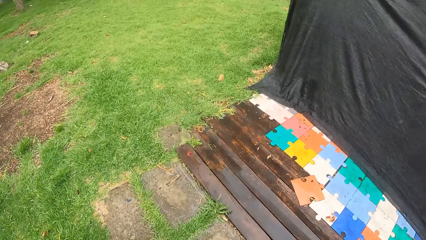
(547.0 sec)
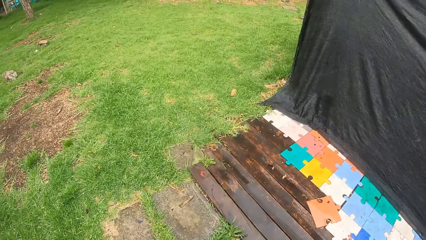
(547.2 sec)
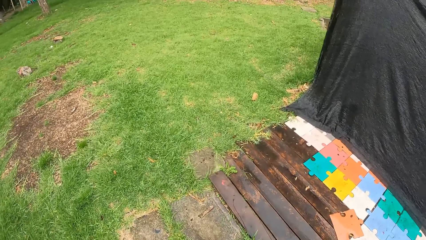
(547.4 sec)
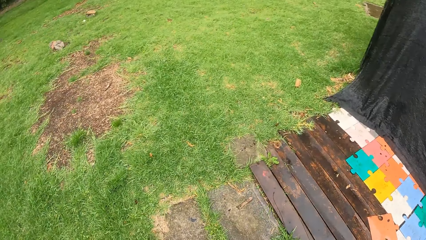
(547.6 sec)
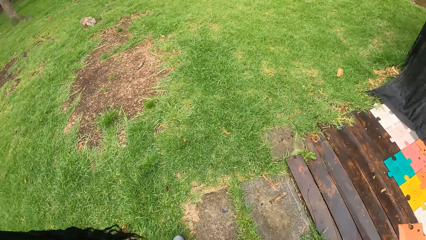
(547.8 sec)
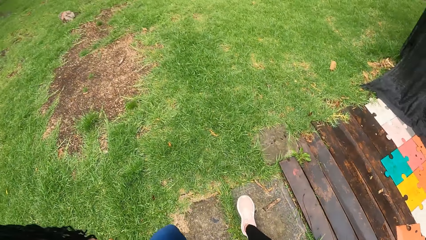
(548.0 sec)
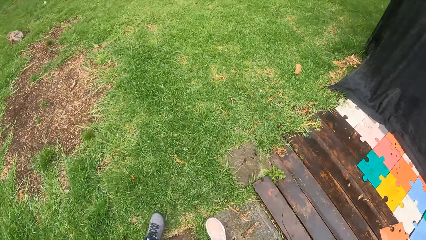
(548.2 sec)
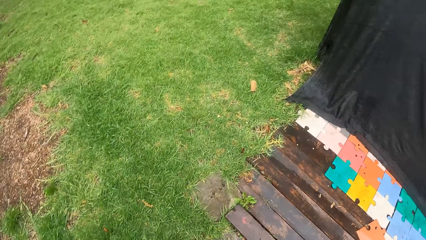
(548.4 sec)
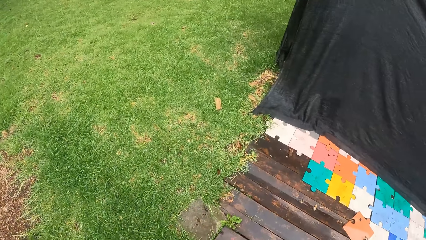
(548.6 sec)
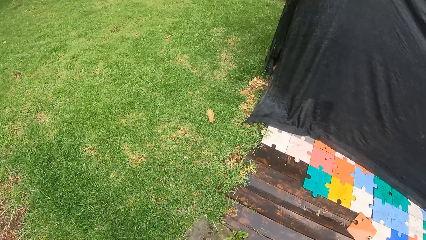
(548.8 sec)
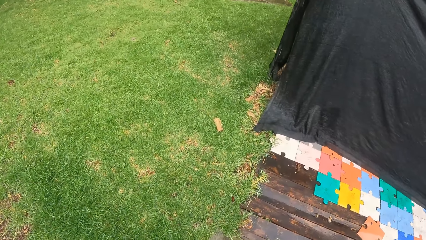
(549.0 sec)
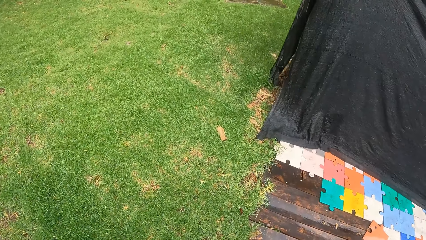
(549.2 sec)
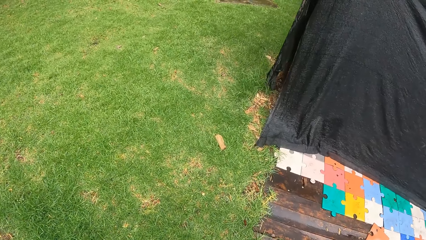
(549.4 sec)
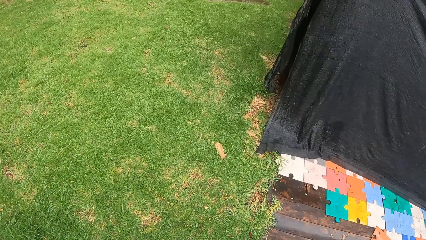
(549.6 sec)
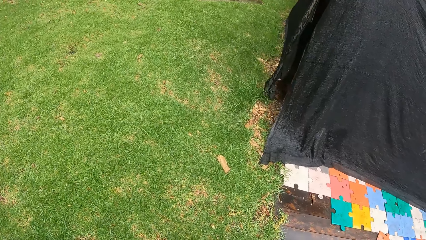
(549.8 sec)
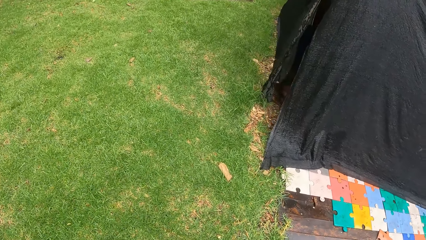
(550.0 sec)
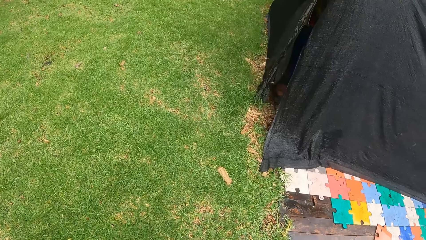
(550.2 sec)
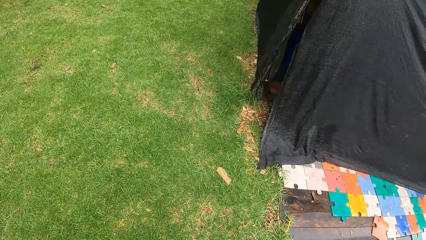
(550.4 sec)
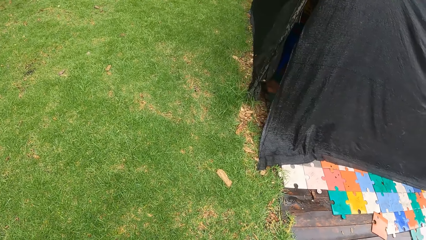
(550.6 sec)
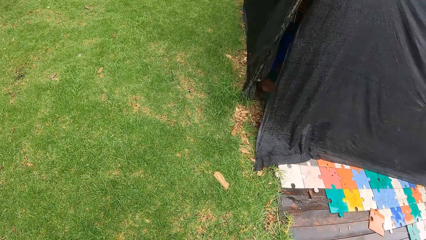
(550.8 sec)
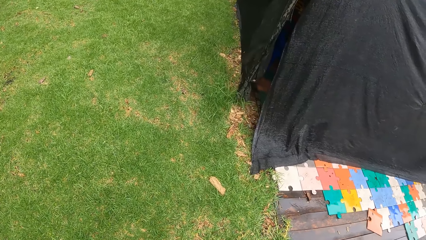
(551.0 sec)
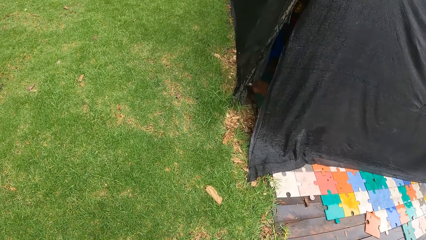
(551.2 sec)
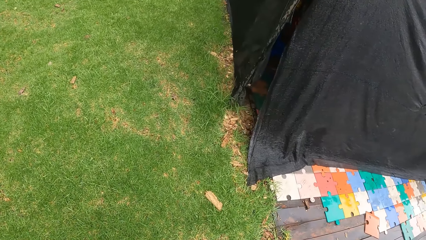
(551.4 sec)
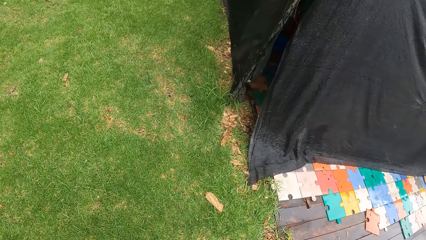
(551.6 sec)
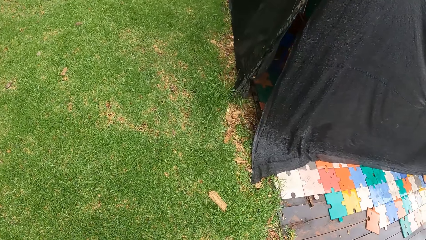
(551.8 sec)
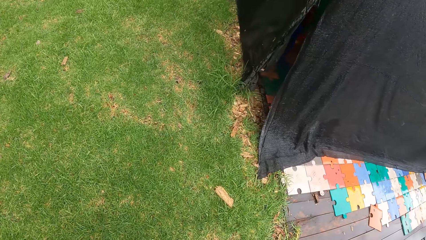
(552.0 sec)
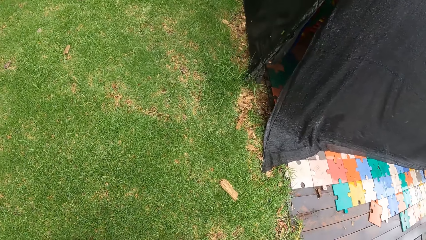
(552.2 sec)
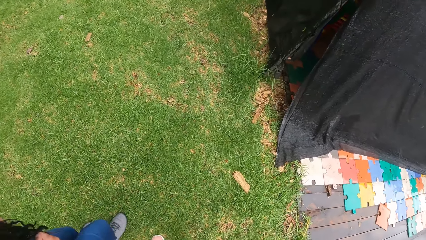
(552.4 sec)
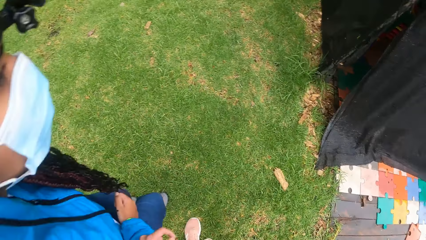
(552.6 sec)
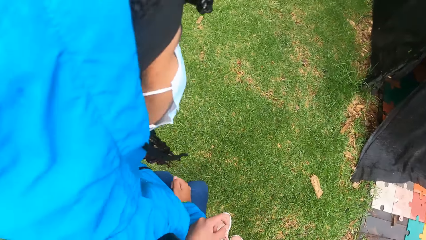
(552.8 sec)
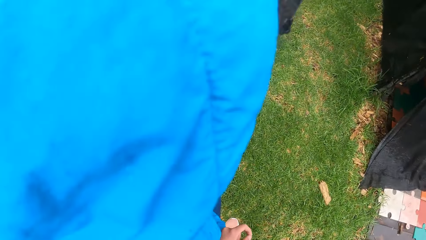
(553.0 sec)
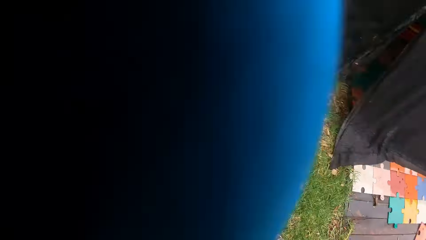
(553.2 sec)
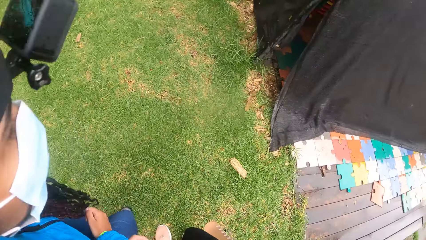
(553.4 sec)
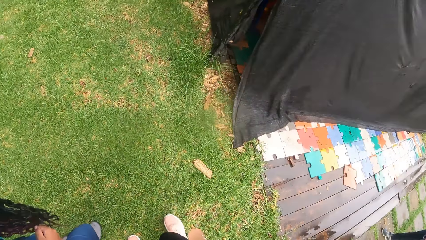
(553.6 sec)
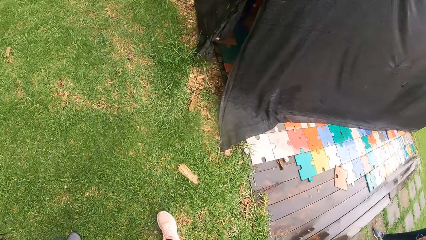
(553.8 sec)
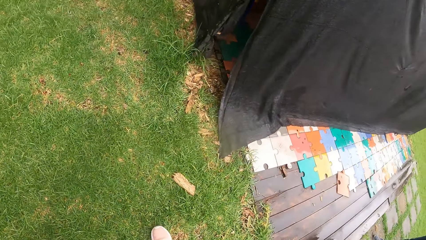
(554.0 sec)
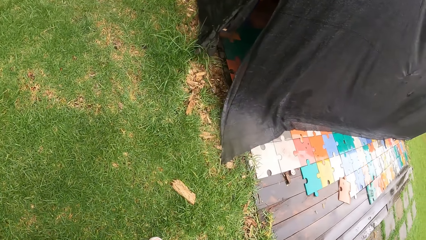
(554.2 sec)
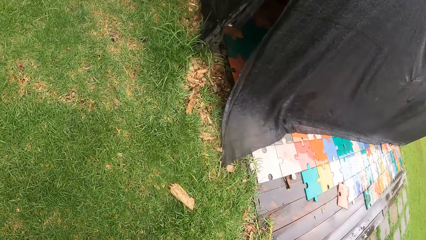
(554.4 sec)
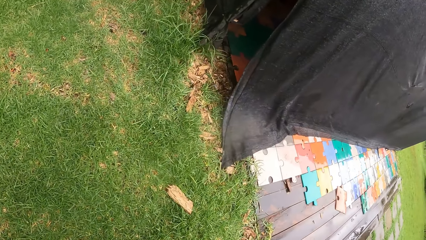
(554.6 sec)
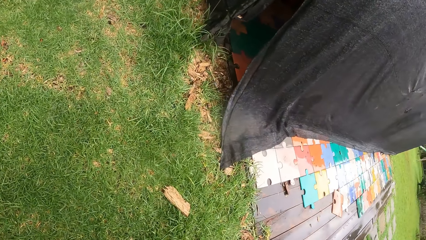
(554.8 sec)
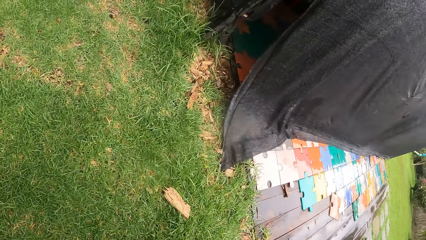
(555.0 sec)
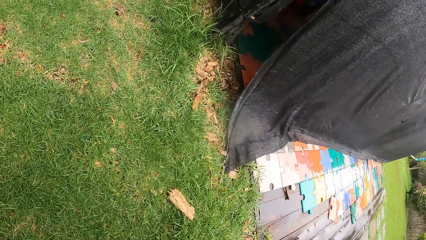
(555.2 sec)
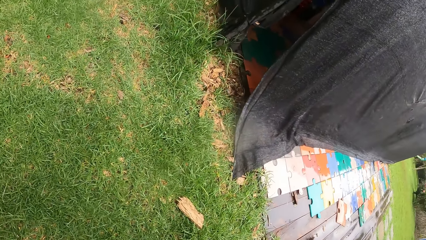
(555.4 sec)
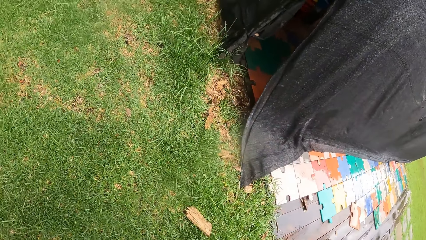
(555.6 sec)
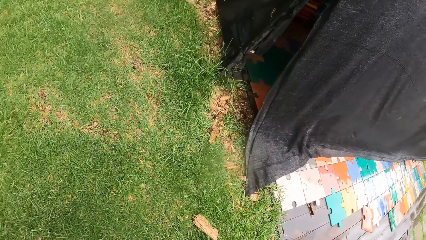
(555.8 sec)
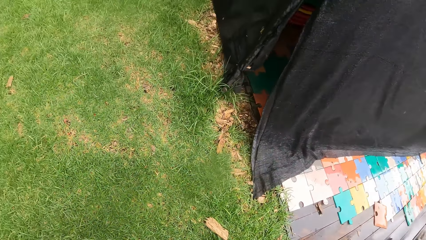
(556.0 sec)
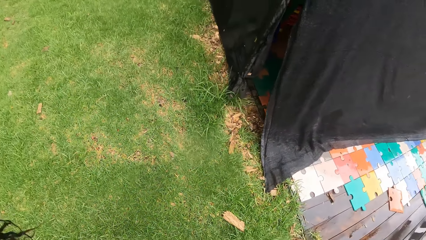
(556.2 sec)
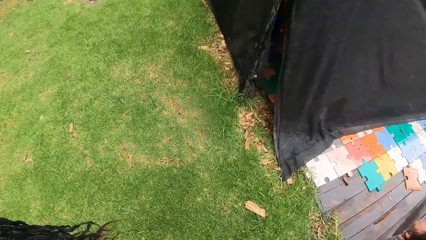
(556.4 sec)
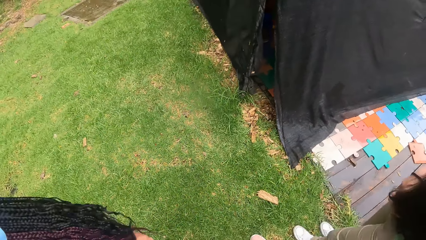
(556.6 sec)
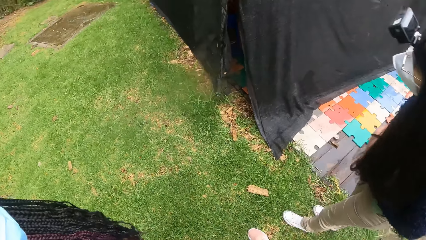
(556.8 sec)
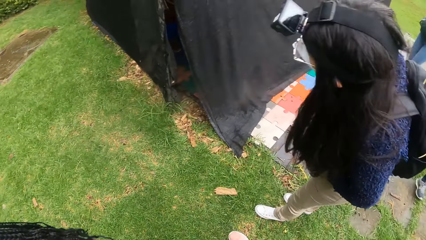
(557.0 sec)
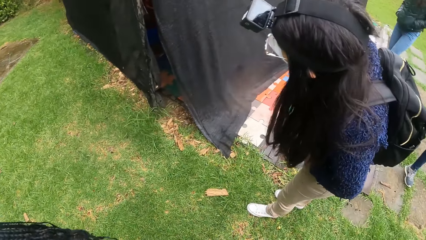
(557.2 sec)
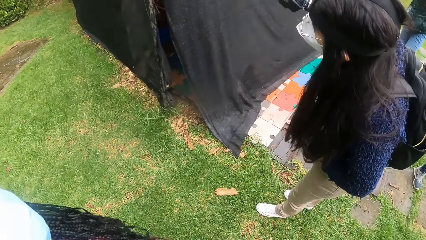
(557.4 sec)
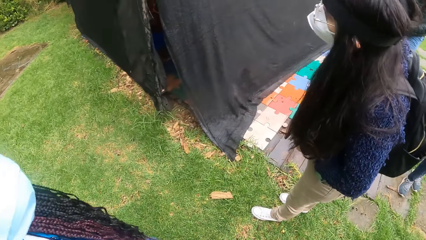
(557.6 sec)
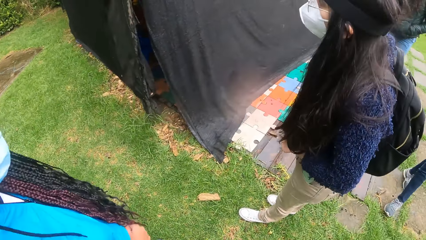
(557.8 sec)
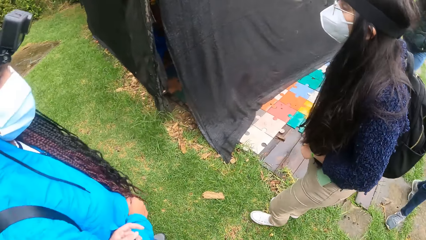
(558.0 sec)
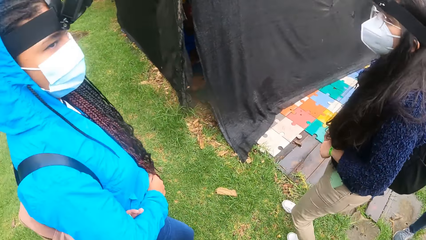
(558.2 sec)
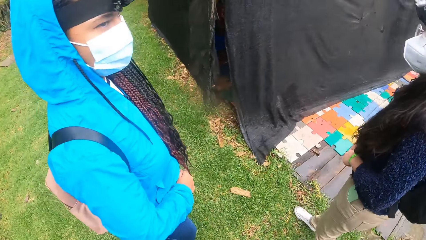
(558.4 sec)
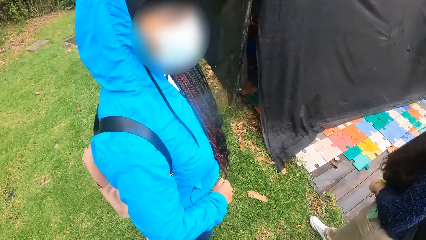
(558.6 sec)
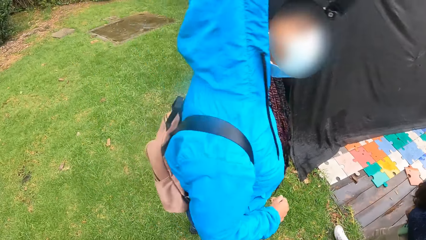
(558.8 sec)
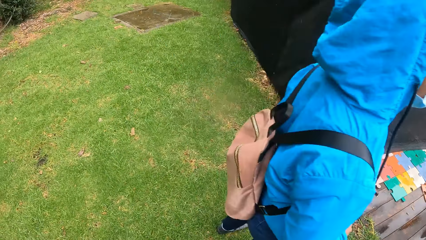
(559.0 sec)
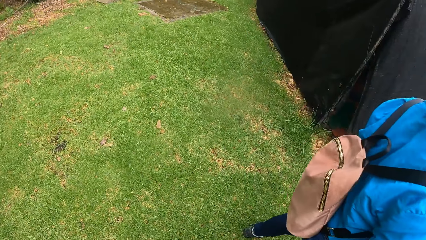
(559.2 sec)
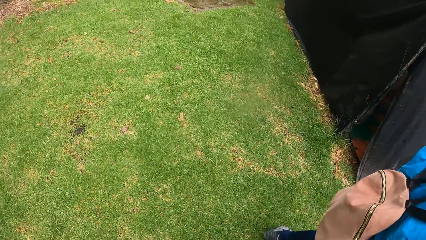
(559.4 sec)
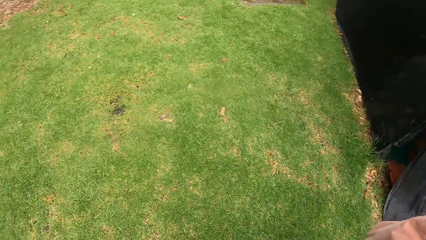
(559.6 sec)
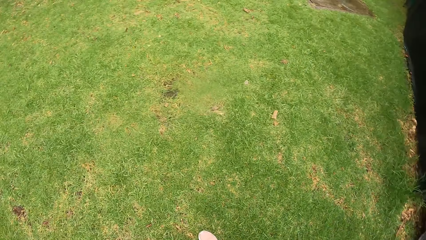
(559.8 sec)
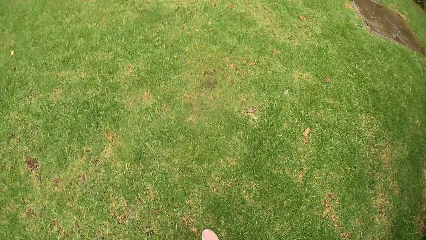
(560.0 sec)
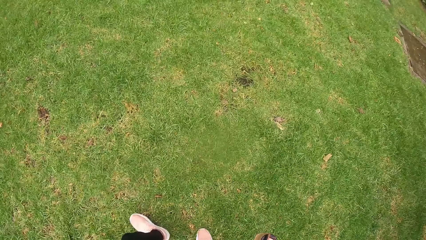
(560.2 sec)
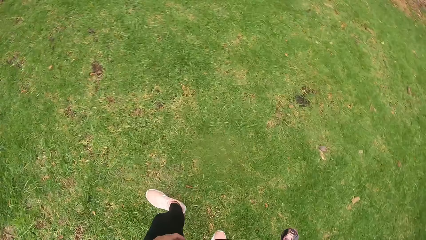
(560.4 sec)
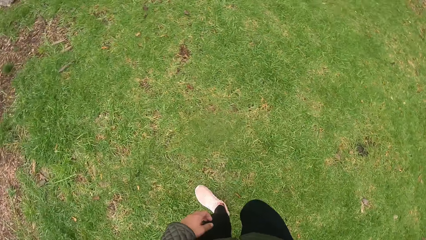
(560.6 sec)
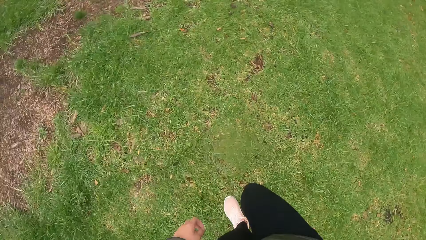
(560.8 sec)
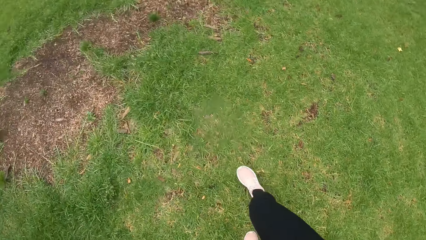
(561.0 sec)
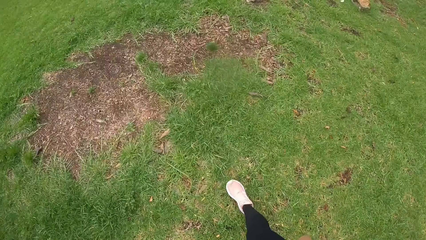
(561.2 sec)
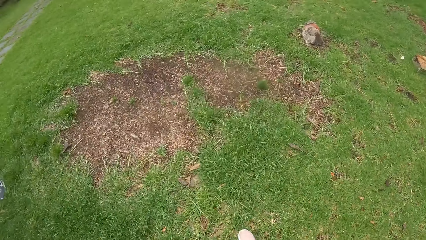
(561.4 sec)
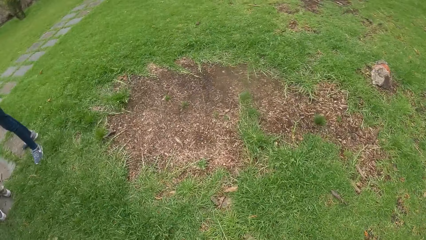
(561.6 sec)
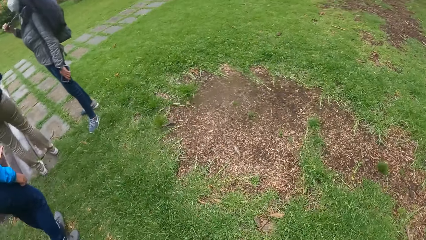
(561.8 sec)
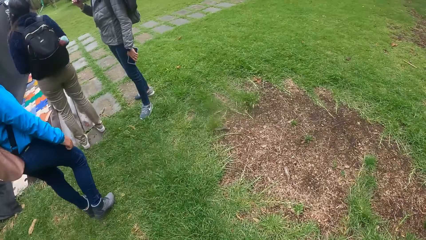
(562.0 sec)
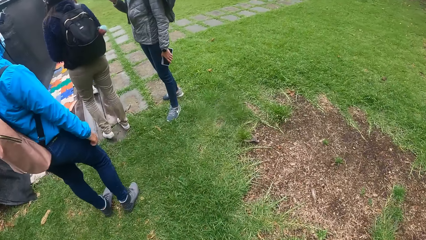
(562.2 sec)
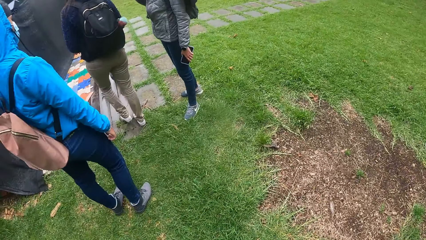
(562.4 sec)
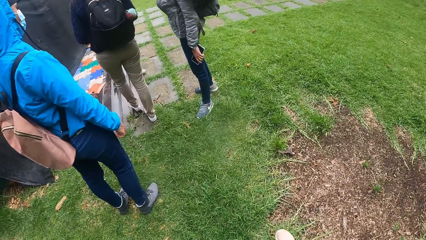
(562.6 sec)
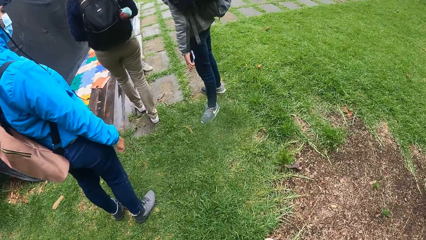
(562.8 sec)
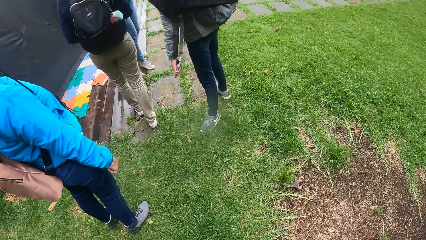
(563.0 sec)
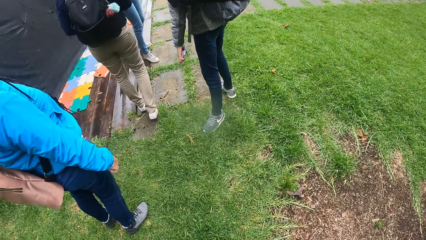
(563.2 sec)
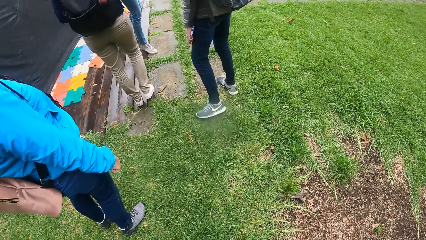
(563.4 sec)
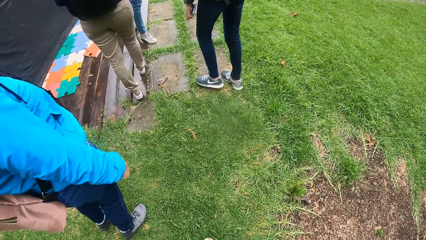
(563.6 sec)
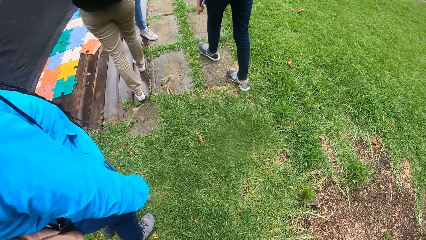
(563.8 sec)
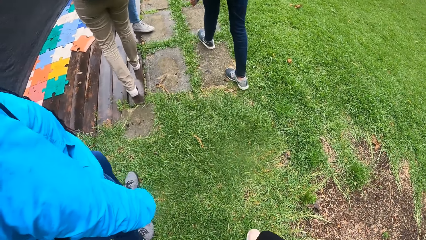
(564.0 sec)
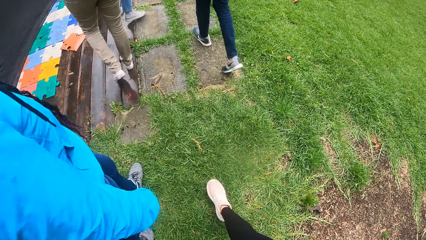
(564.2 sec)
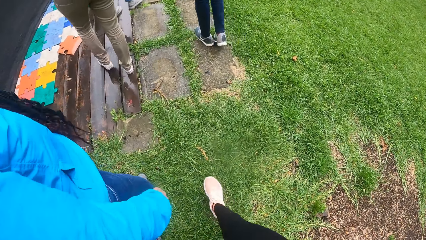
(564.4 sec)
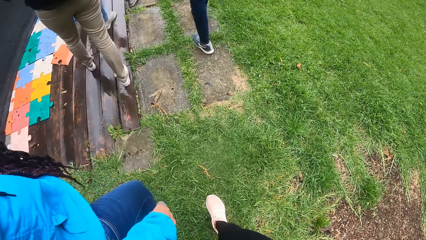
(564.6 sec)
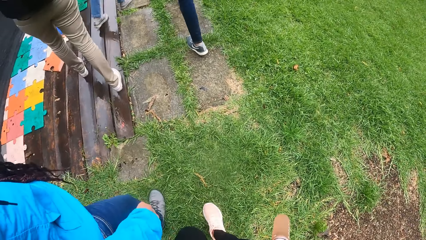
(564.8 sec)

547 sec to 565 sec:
The camera wearer bends. She stands. She walks on the field alongside the group of people with the water bottle in her right hand.
